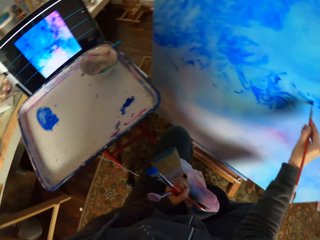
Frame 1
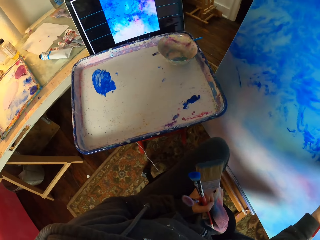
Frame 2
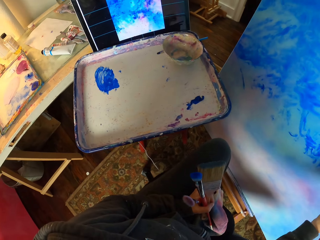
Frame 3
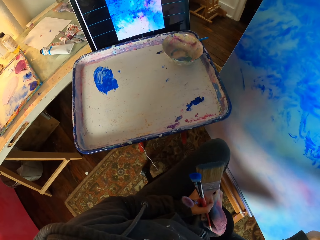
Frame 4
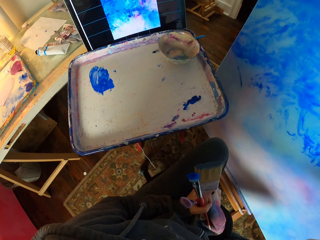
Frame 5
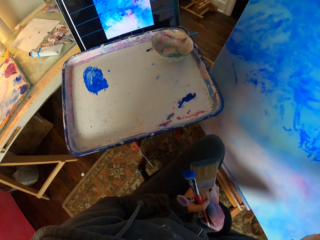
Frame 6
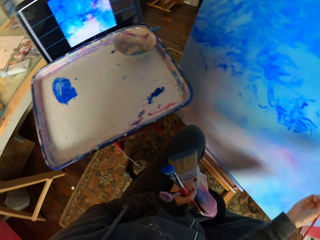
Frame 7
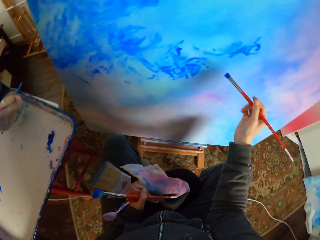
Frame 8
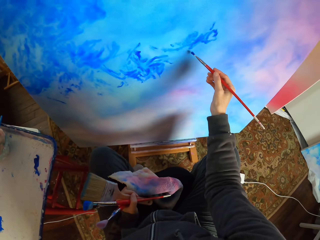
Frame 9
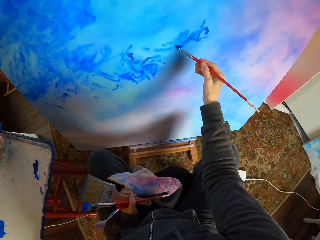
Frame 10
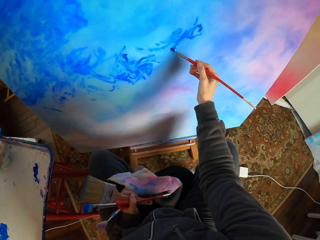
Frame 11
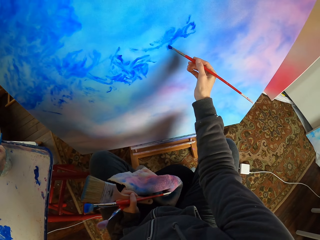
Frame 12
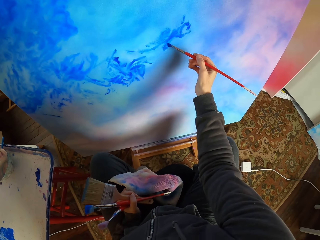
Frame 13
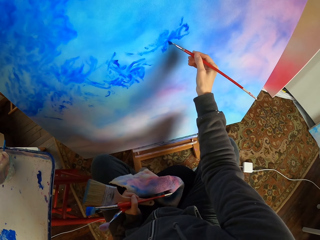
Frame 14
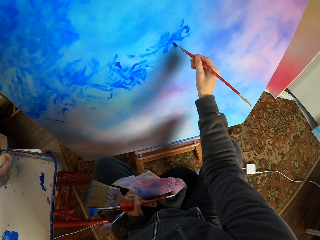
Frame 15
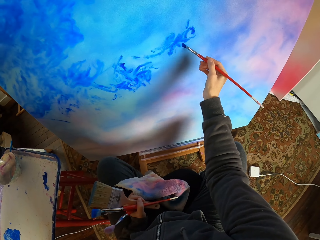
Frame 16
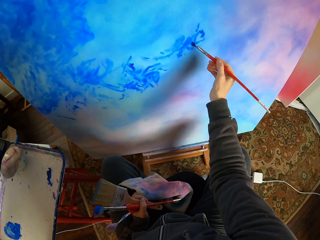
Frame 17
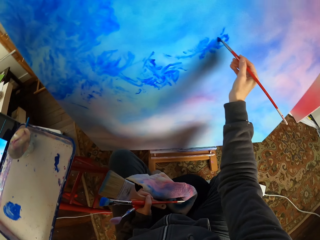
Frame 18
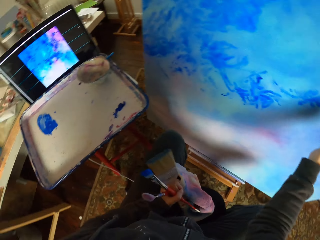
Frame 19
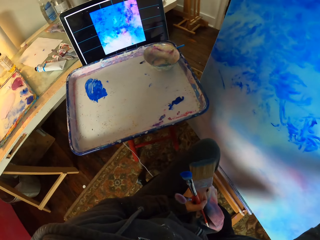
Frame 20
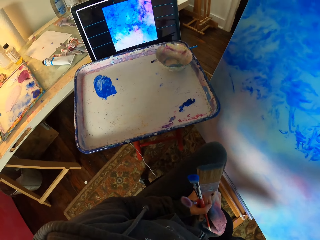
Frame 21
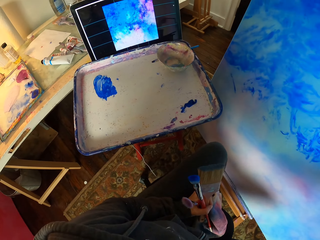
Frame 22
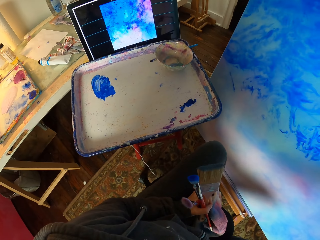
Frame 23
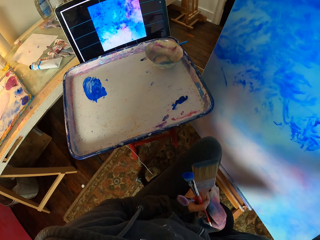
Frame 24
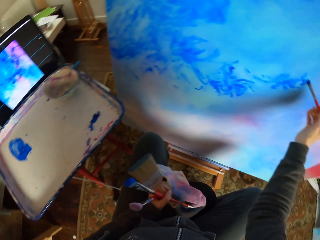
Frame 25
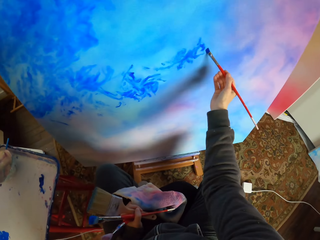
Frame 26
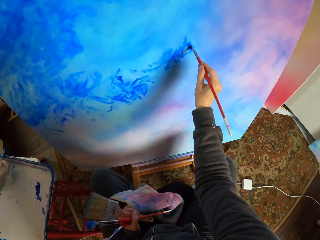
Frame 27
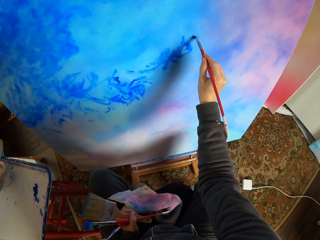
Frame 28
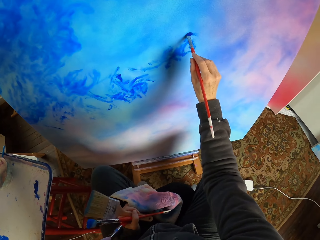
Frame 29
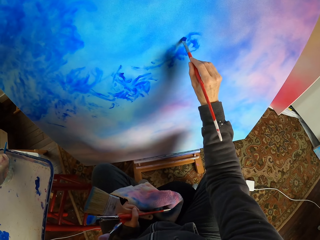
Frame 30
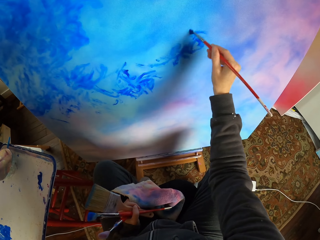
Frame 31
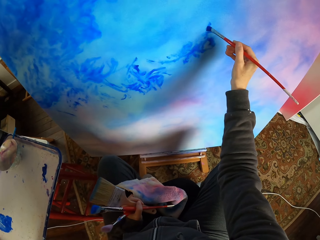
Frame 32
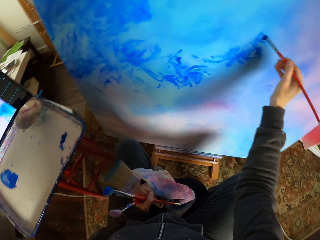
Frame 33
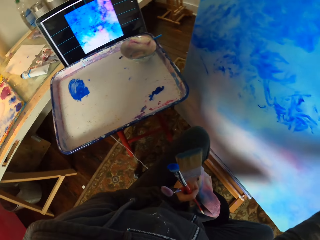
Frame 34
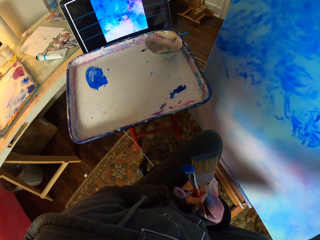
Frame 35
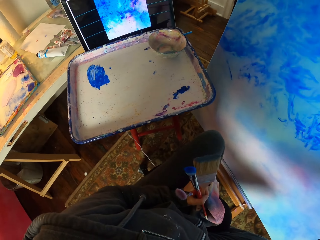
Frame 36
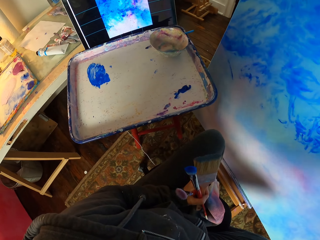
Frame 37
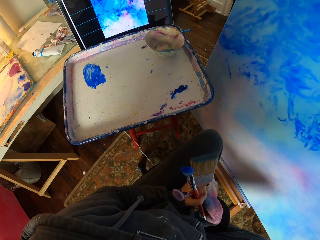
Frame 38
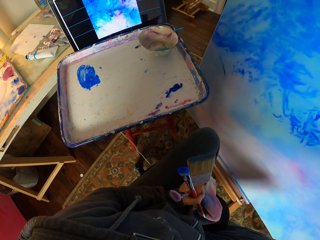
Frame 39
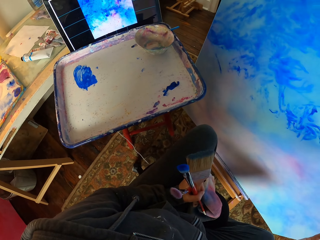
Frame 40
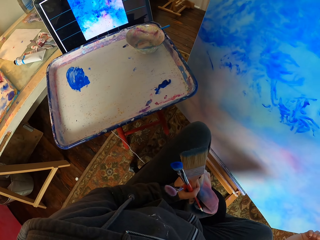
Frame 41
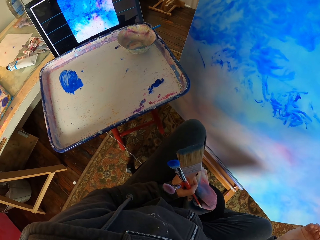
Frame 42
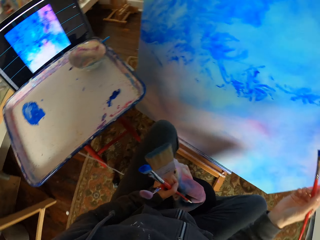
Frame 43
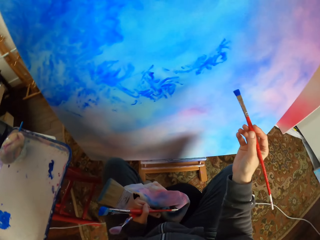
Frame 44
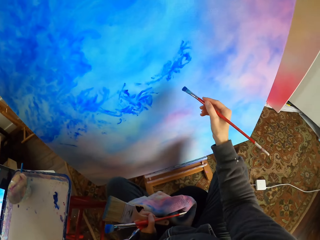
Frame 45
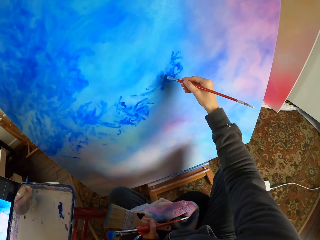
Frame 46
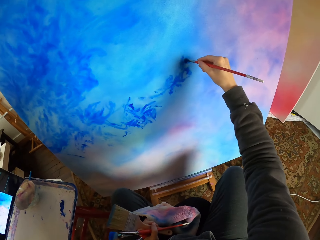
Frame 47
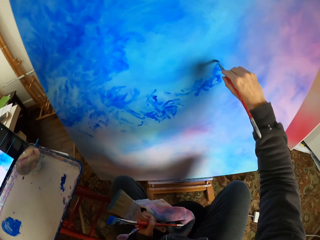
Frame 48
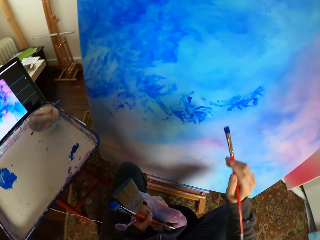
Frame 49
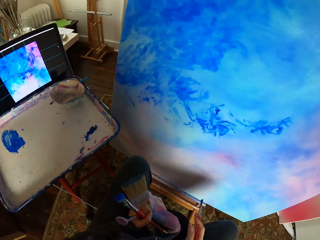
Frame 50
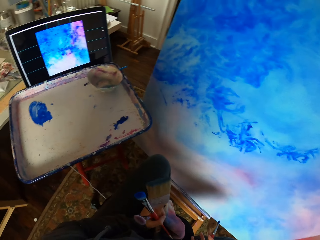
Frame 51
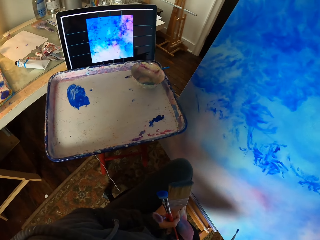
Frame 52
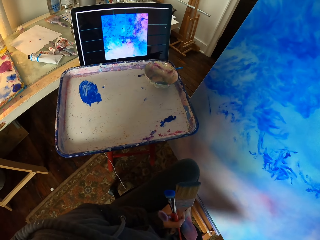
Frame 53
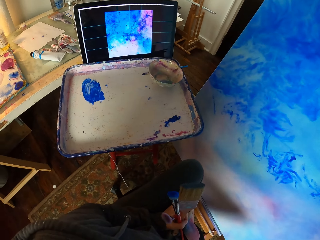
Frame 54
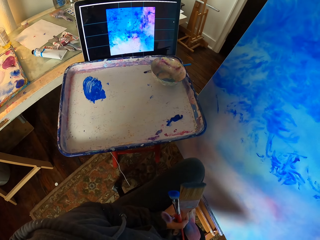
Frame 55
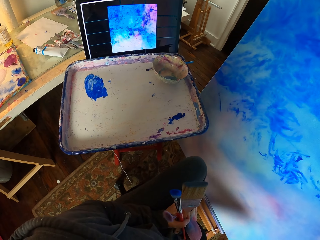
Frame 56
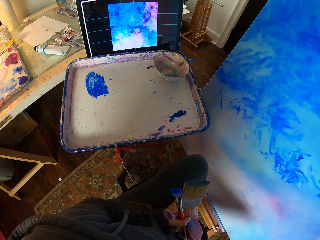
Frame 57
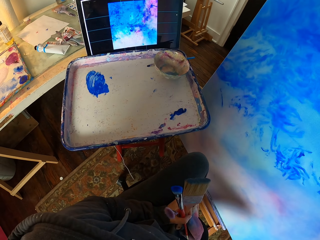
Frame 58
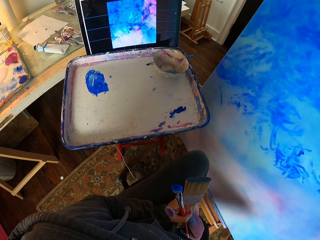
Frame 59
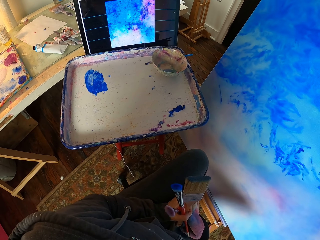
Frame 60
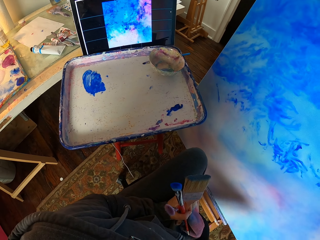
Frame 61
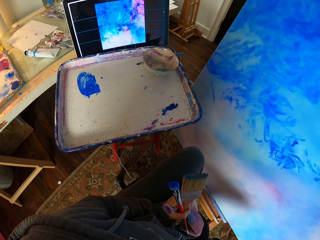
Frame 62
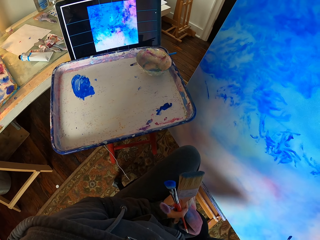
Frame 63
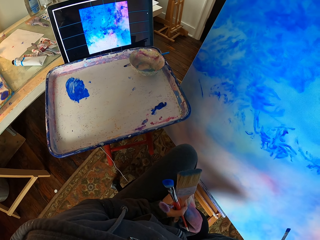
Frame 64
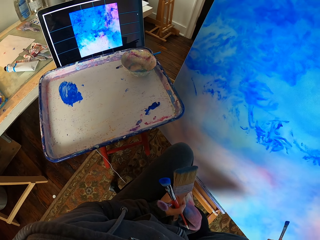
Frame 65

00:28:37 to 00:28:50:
The camera wearer looks at the screen. They paint art with the brush. They look at the screen. They paint art with the brush. They look at the screen. They paint art with the brush. They look at the screen.

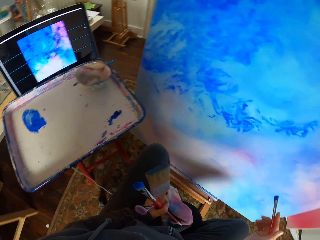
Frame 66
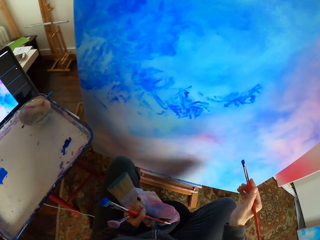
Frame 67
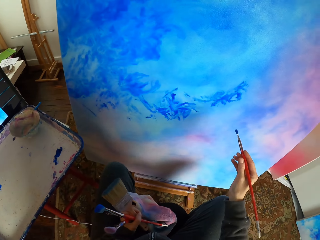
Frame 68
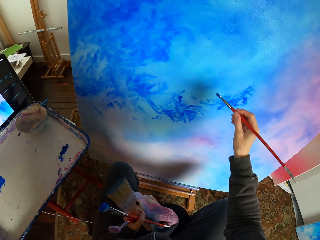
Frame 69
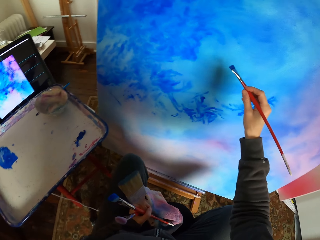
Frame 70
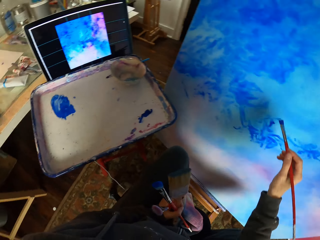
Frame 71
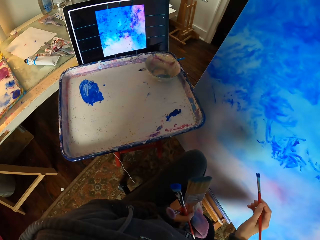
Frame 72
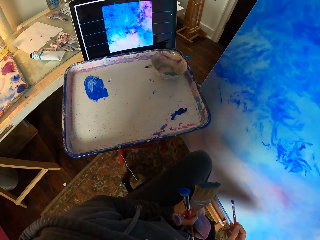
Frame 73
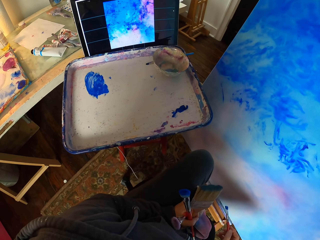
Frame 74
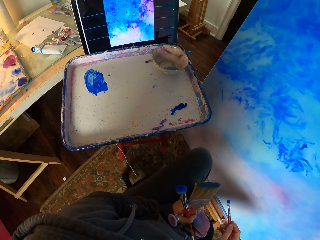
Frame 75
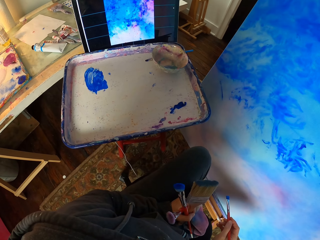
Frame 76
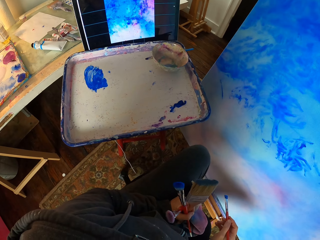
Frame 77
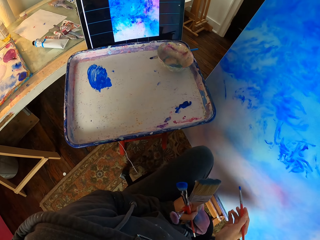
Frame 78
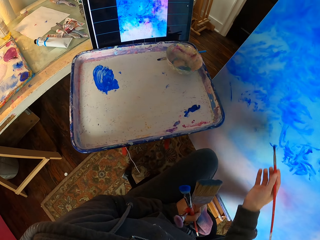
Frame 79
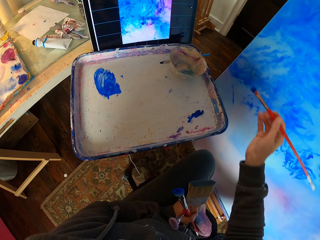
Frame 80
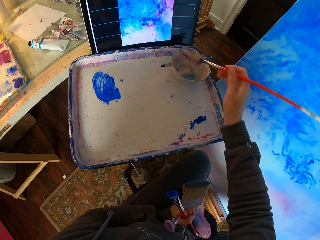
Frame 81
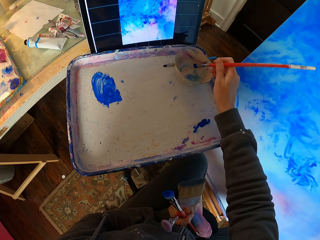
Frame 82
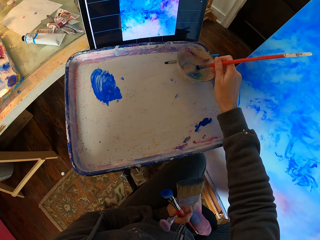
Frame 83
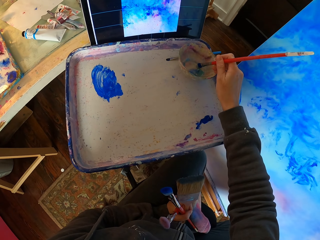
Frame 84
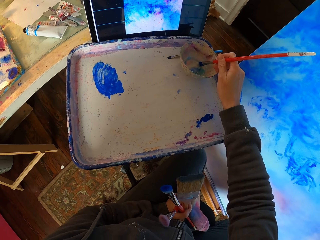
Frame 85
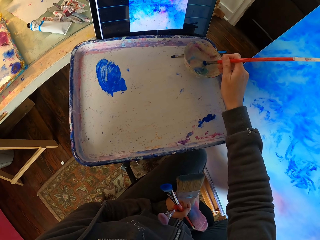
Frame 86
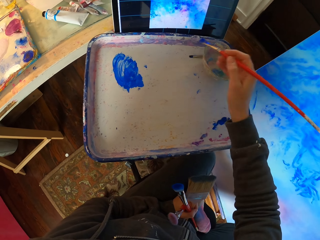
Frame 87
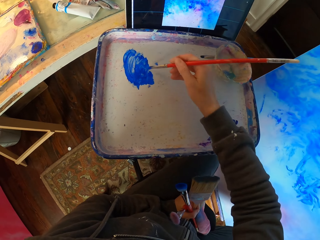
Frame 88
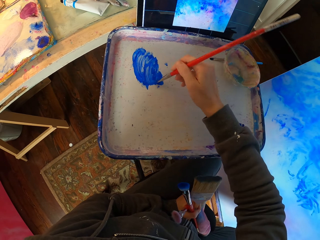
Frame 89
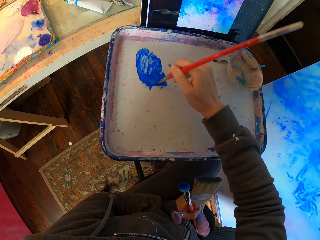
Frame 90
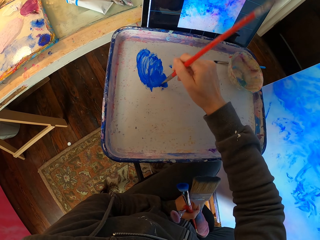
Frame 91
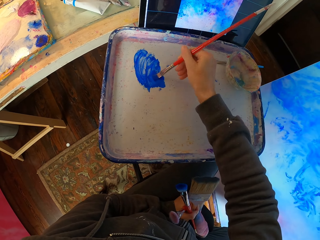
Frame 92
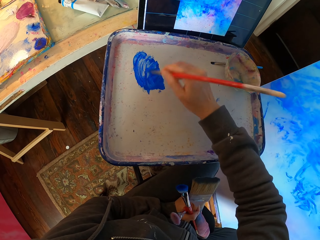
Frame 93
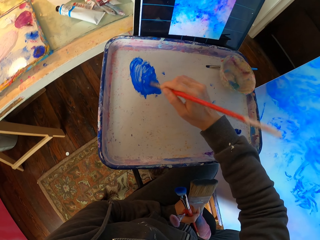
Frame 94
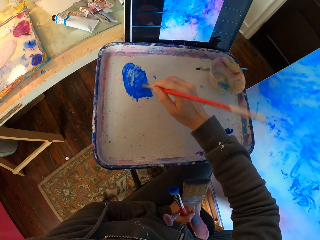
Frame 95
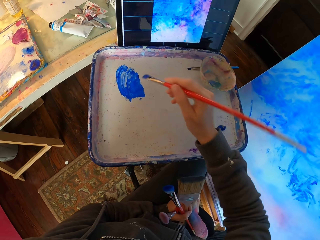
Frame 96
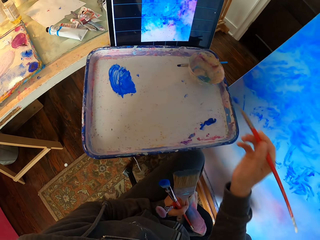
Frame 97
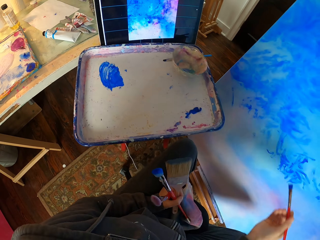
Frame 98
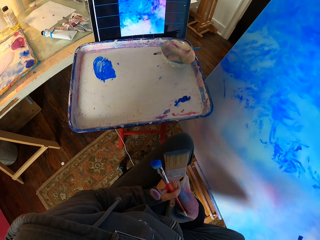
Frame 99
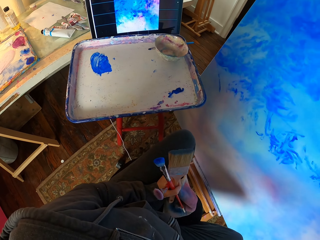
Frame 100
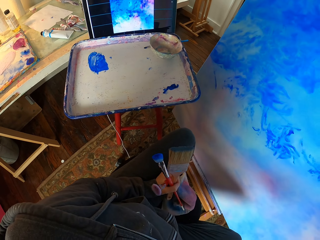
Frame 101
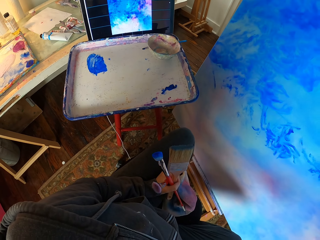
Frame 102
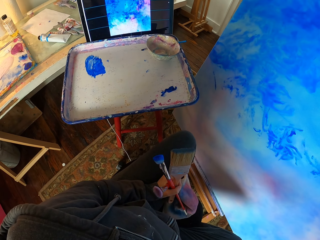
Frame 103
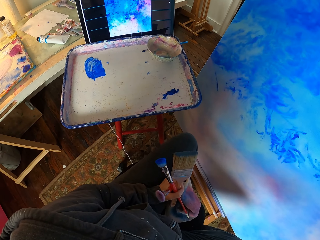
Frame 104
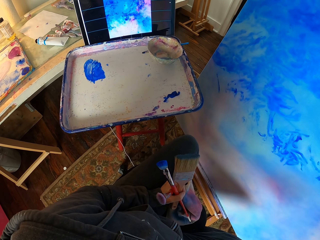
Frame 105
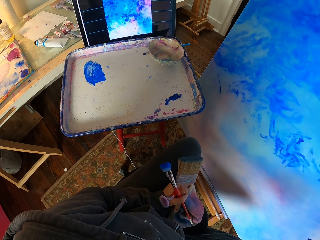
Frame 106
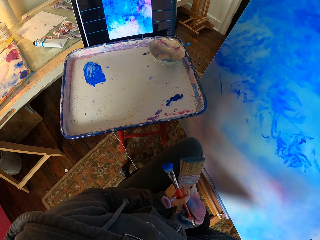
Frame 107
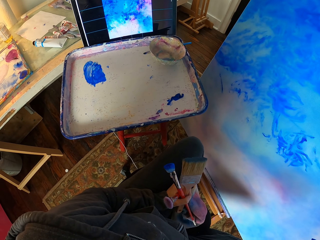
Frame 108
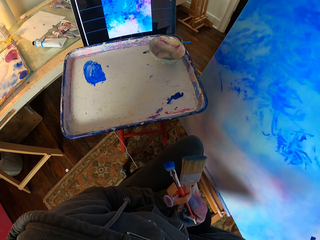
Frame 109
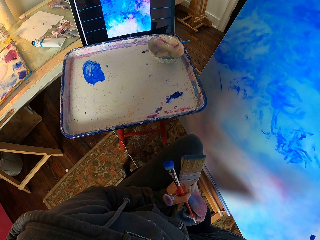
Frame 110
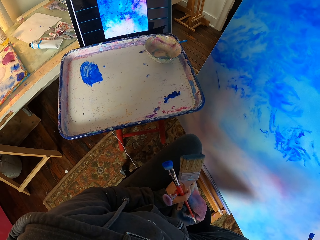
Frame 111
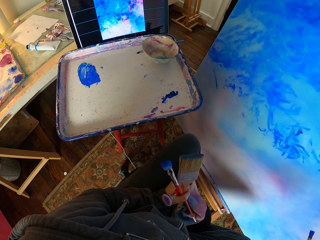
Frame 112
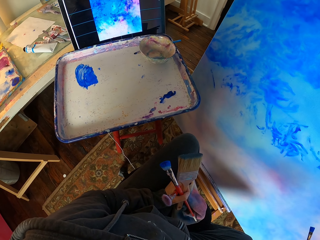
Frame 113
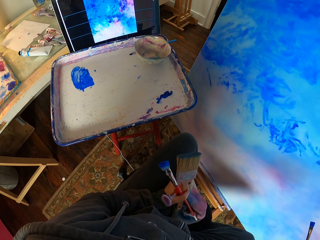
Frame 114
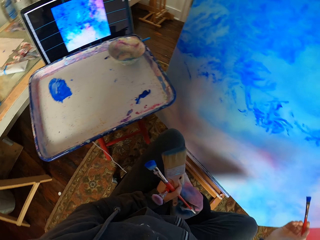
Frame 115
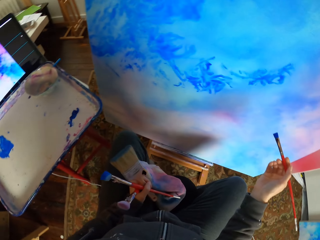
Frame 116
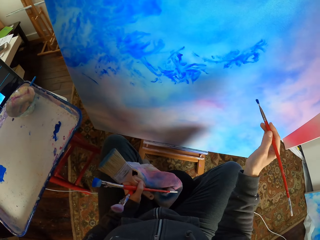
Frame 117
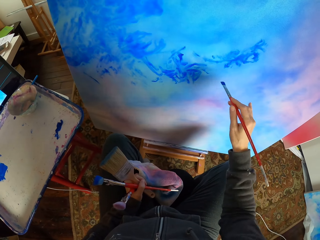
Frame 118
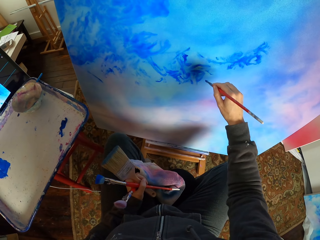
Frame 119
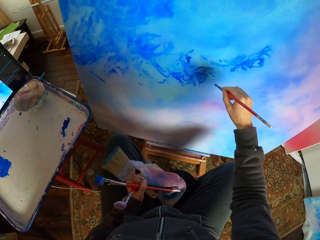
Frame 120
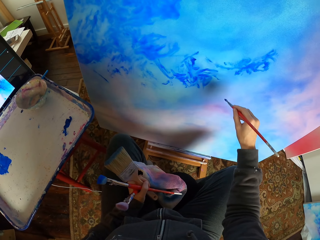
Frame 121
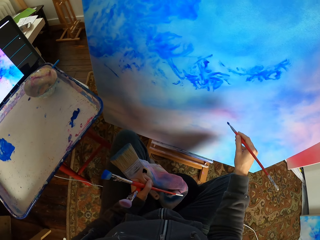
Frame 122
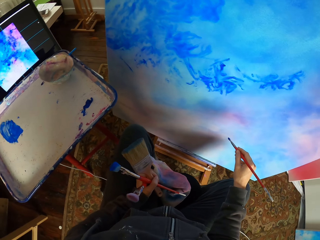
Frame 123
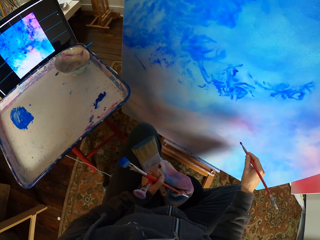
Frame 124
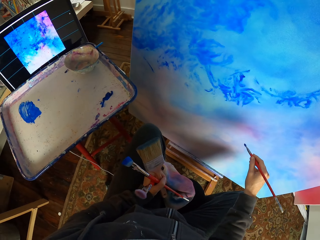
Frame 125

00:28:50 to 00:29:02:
The camera wearer paints on the board. They dip the brush in the water. They apply paint on the brush. They look on the screen.
